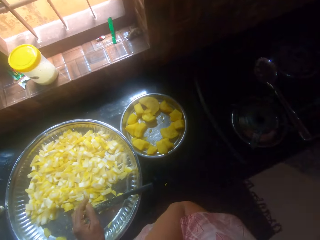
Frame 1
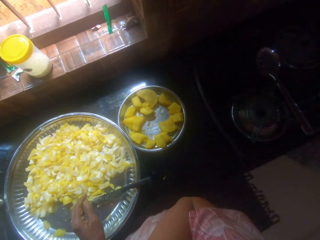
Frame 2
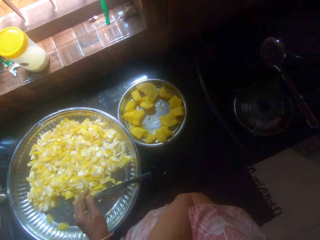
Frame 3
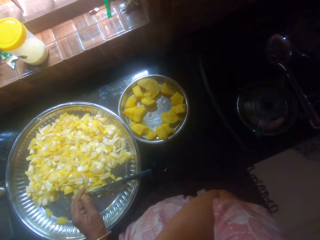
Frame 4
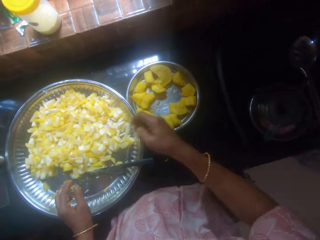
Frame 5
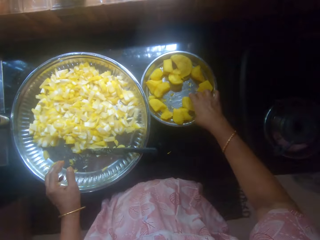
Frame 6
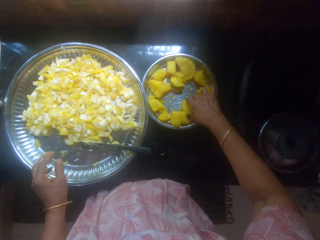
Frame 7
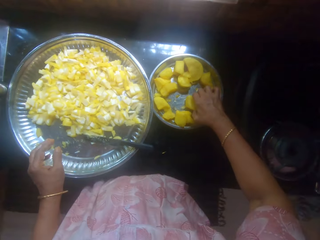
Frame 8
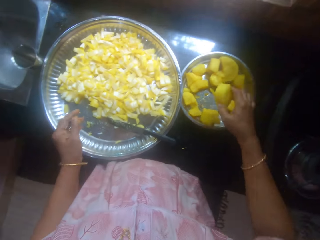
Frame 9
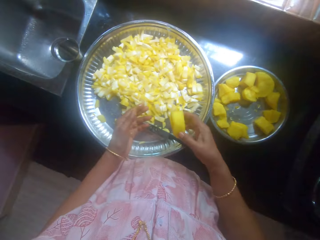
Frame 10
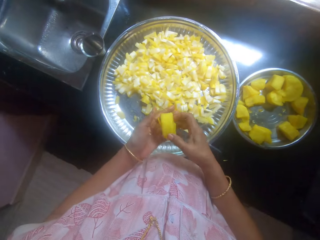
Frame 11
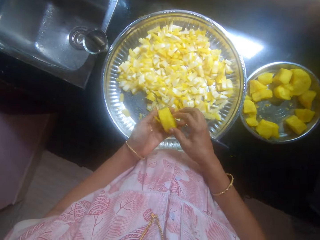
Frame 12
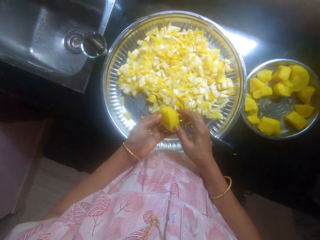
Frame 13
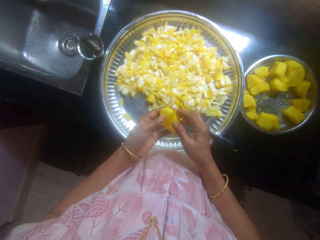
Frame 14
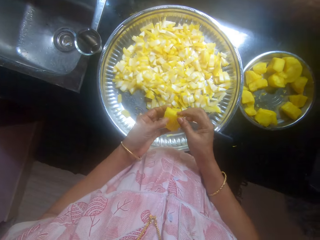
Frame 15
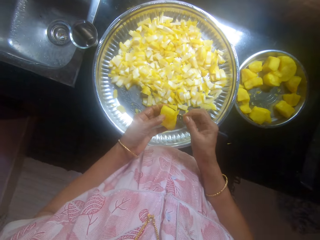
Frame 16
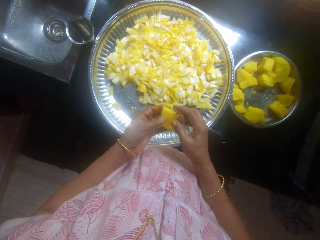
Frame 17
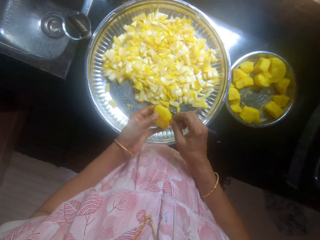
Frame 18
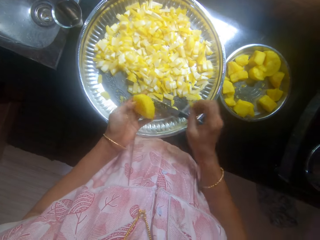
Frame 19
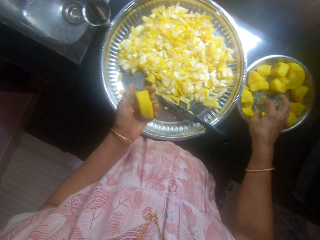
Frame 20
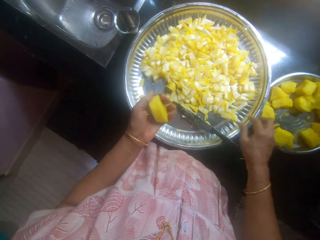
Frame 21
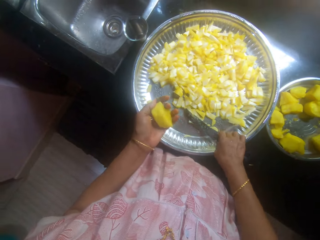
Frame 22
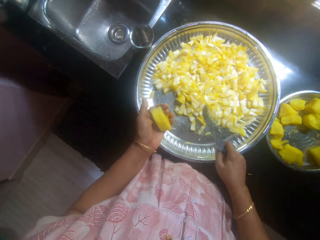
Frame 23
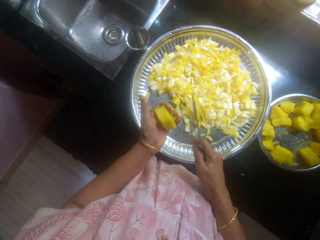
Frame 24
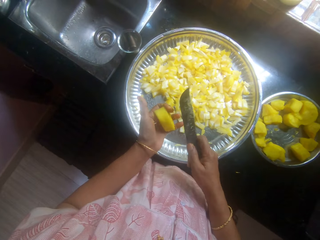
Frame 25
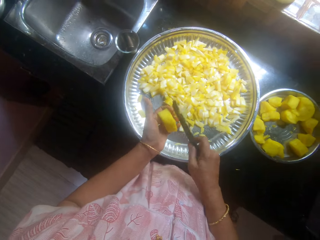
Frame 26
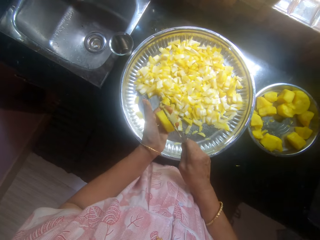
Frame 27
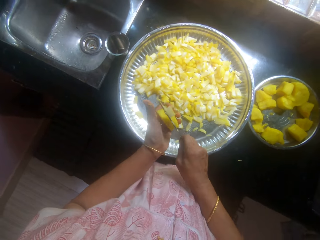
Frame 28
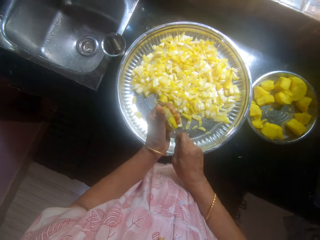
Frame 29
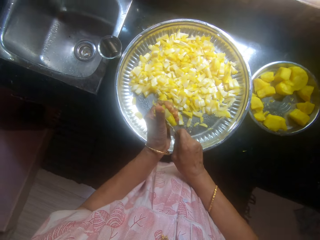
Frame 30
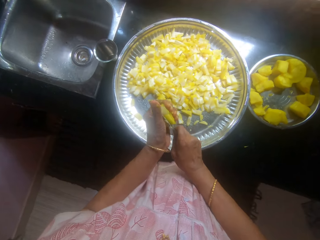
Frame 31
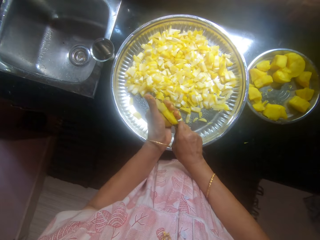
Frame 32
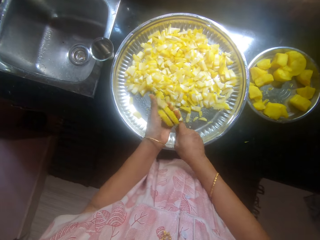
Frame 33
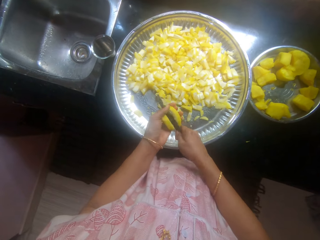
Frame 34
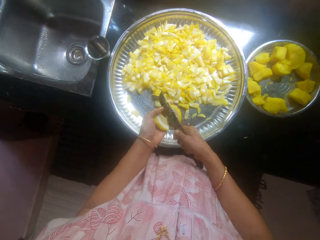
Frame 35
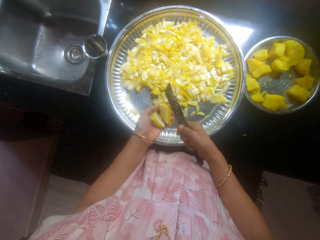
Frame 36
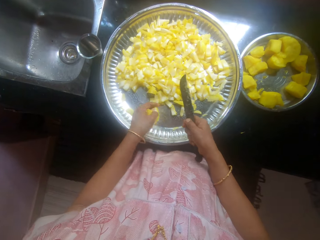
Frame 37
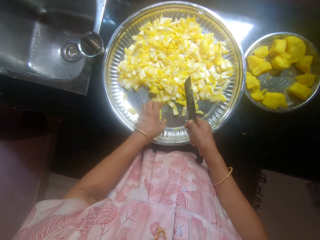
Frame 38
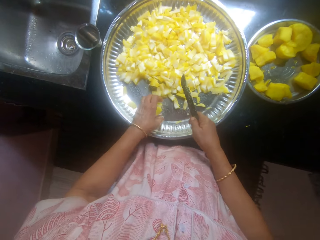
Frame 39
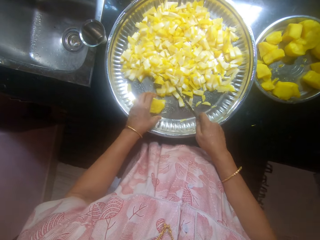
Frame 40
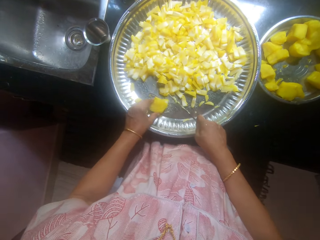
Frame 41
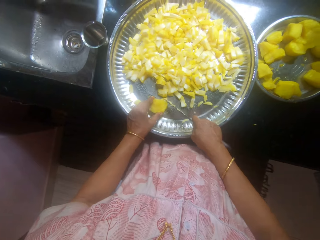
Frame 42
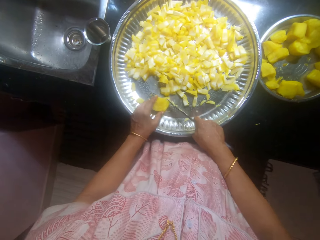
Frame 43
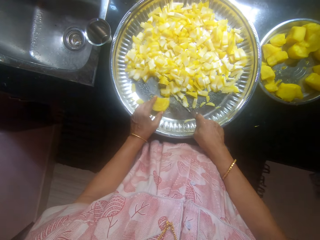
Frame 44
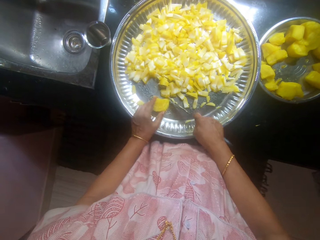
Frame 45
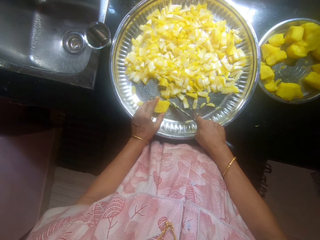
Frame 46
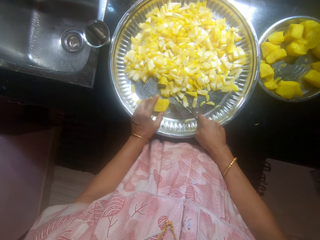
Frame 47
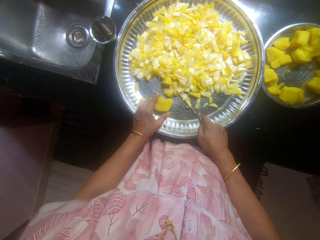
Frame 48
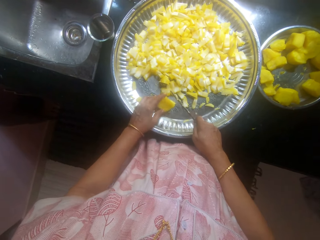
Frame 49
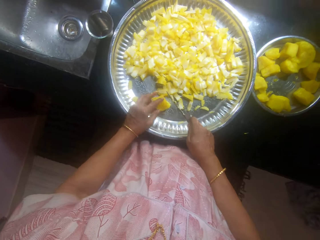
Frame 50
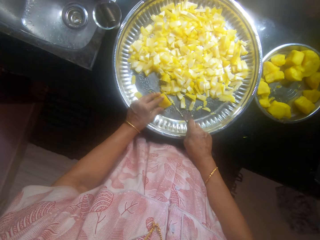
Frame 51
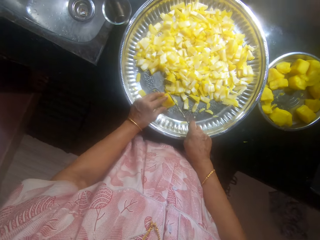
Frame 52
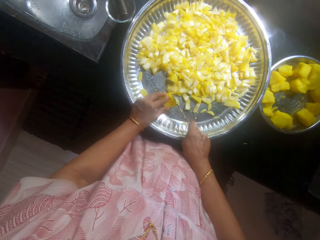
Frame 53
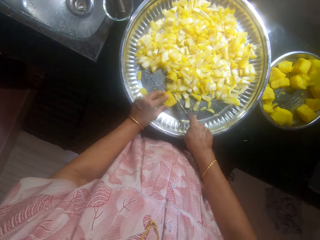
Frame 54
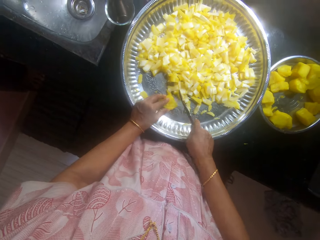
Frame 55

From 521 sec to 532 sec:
The camera wearer puts the knife on the tray. She touches her face. She picks the cassava from a plate with her right hand. She holds the cassava with both hands. She pulls off the cassava with her right hand. She slices the cassava into two with the knife. She talks to a lady. She drops the cassava in the tray. She holds the cassava with her left hand.

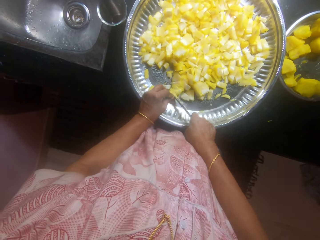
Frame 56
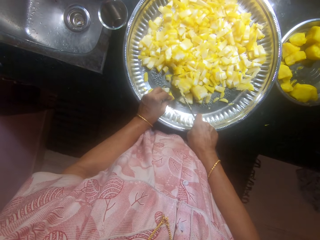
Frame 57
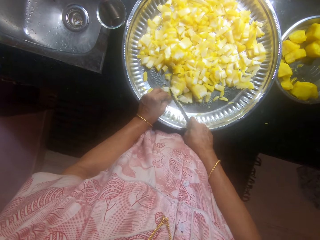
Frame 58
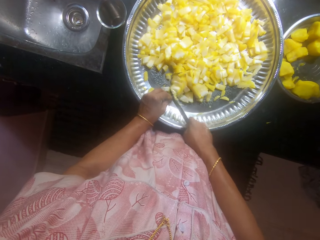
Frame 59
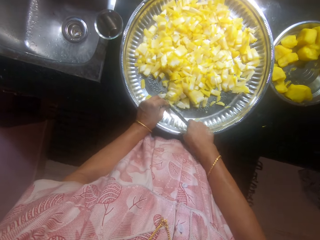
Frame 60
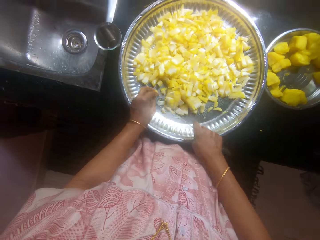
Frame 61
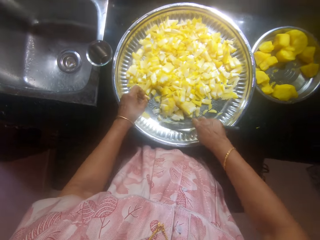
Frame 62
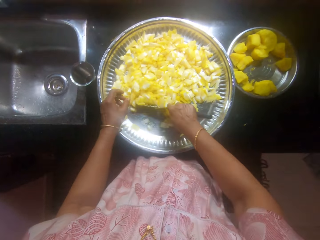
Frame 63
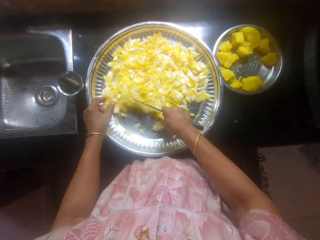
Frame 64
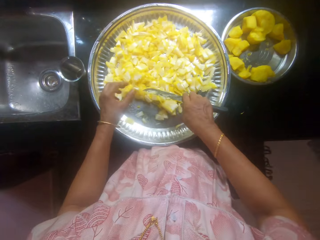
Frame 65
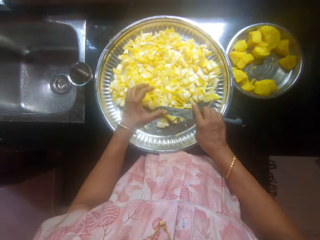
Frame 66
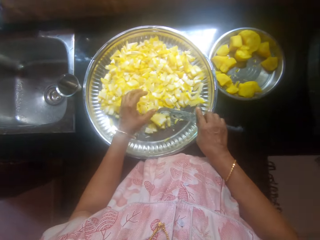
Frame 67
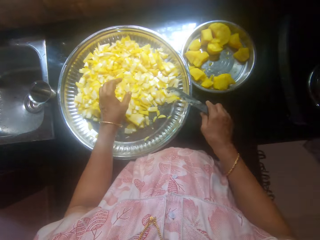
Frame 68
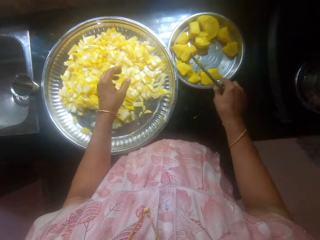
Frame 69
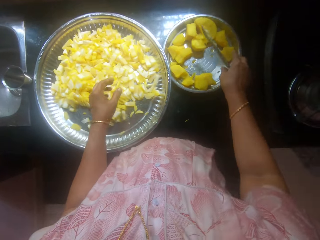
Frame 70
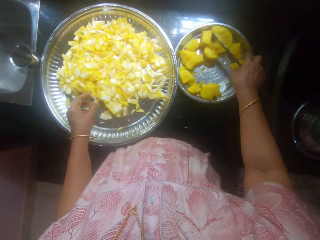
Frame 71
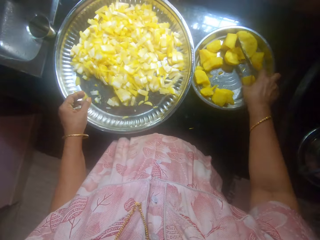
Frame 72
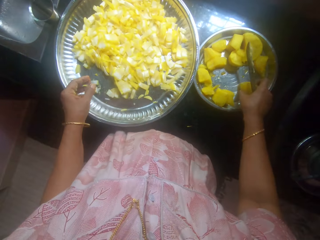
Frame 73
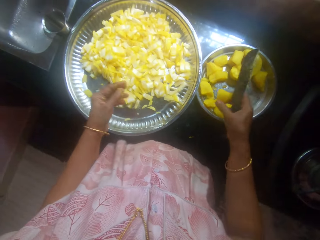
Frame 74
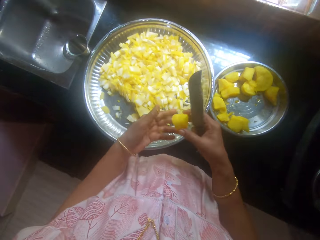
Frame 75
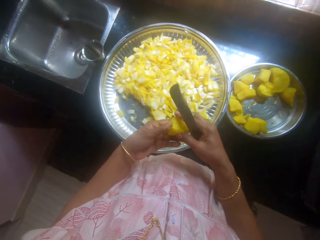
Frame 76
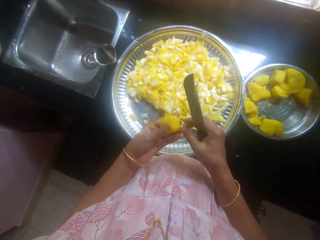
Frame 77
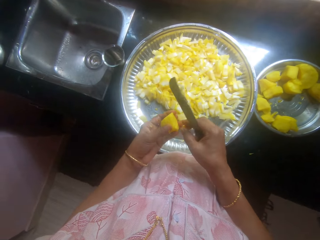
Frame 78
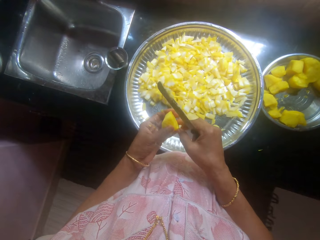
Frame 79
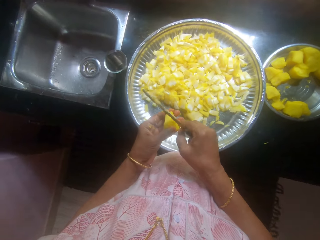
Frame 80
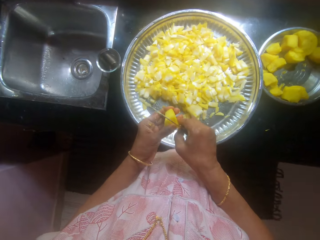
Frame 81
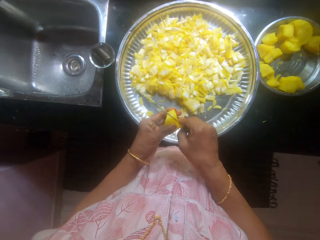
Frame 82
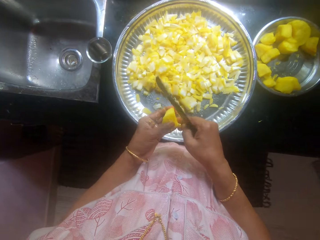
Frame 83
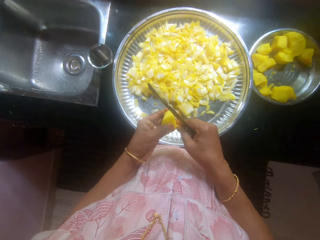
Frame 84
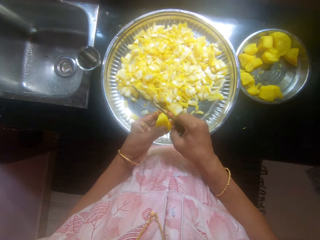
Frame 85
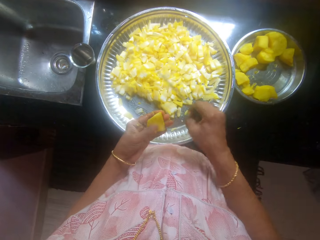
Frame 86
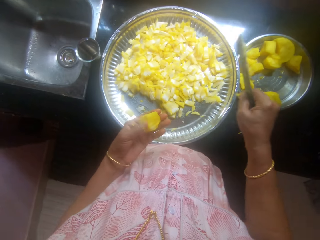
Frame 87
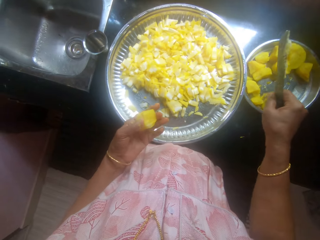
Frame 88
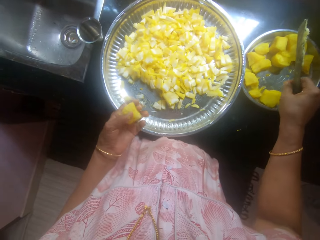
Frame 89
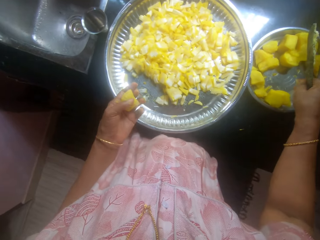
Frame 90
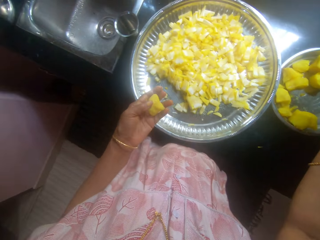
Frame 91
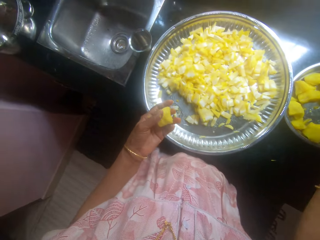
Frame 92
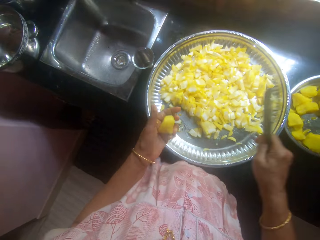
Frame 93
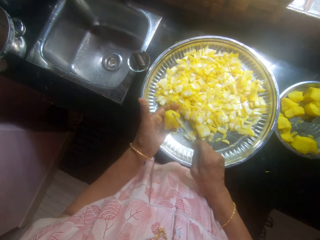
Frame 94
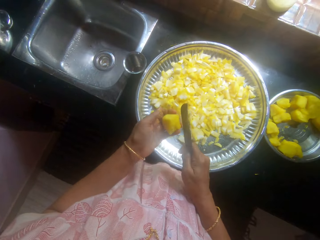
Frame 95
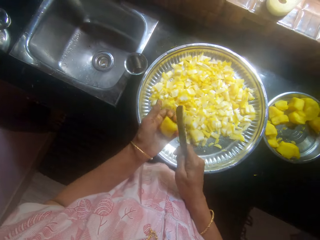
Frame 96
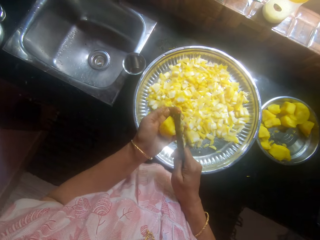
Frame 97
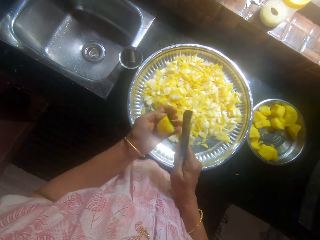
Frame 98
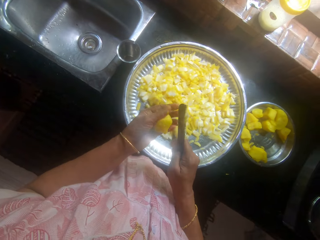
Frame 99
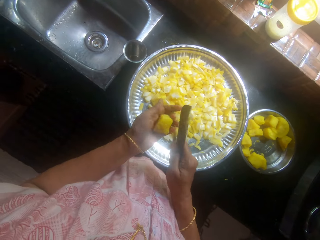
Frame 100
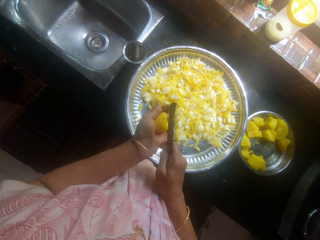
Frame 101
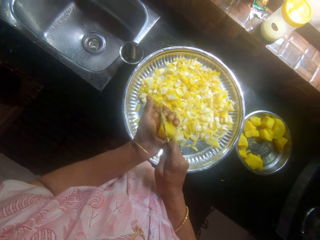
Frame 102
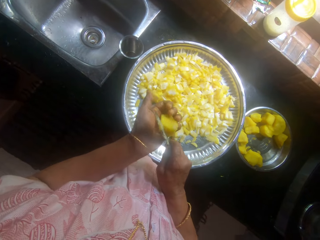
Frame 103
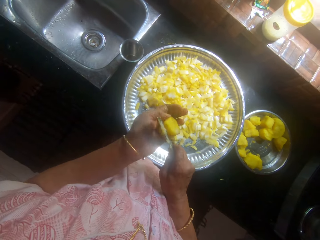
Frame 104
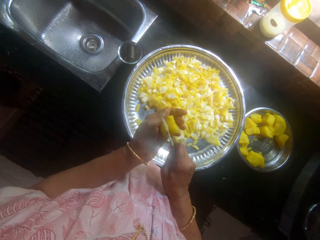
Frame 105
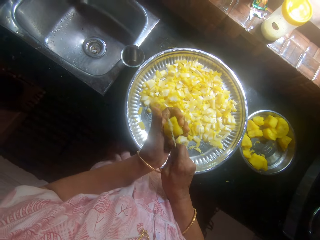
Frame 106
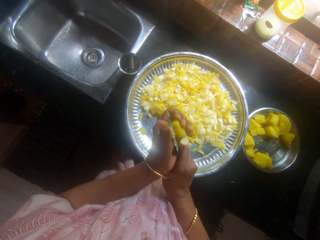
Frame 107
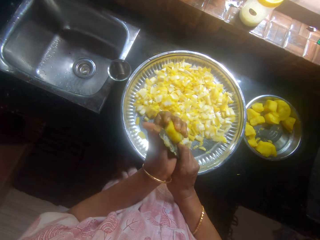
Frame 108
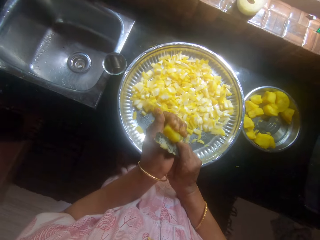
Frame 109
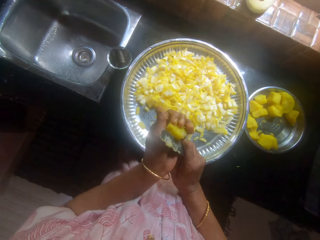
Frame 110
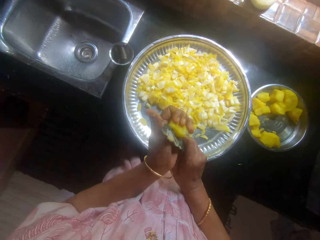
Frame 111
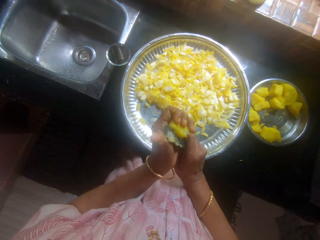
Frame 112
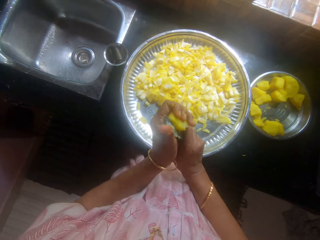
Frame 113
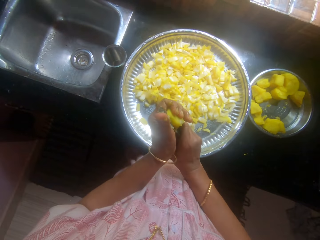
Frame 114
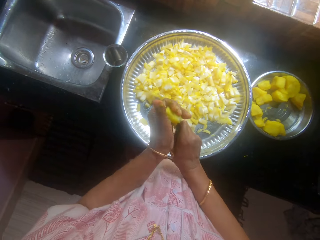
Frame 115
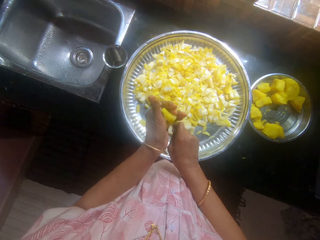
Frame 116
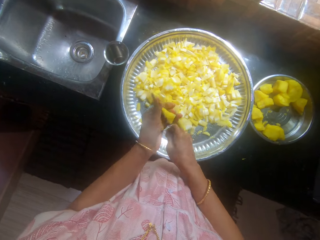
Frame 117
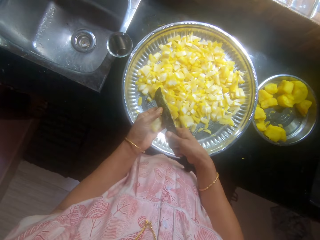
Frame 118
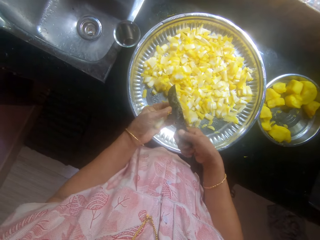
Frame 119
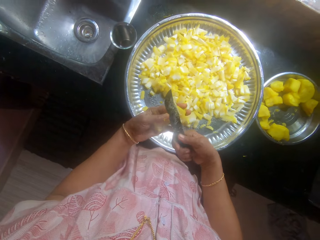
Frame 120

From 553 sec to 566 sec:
The camera wearer pushes the cassava with a knife in the tray. They pick the cassava from the tray. They cut the cassava with the knife.
